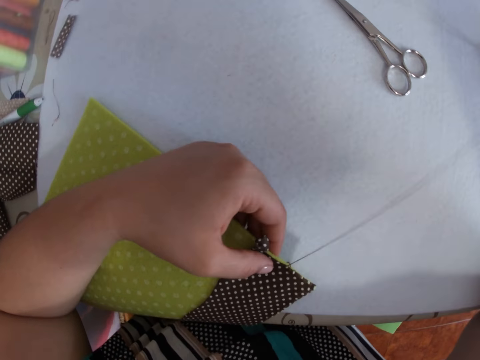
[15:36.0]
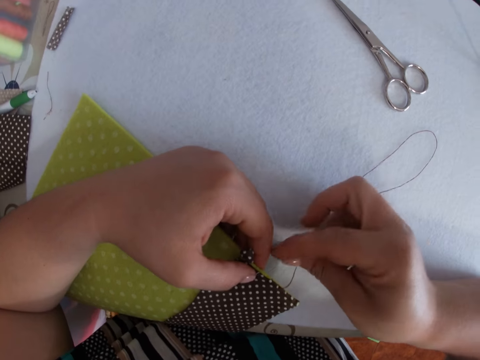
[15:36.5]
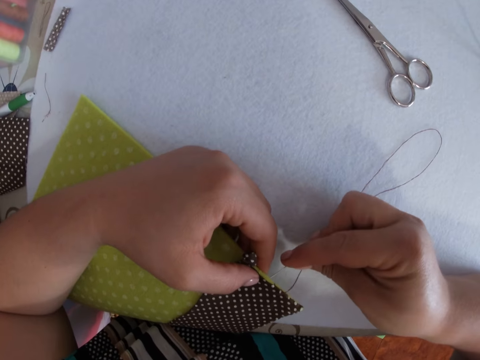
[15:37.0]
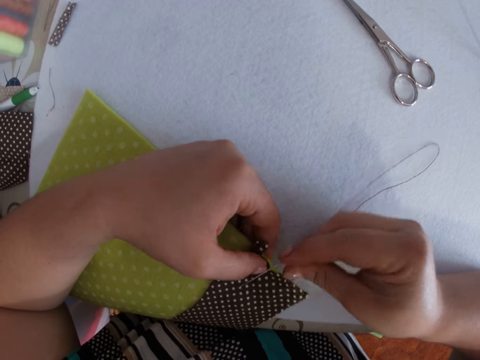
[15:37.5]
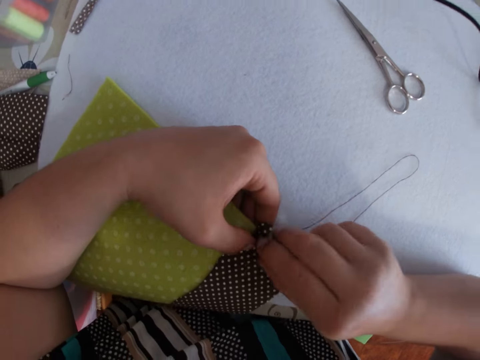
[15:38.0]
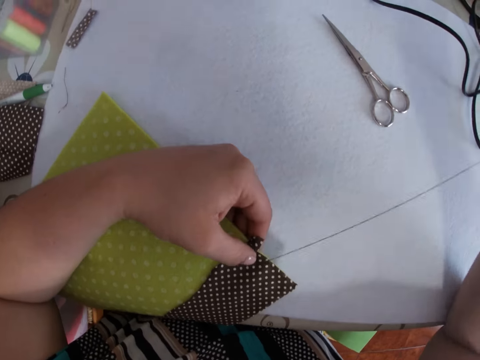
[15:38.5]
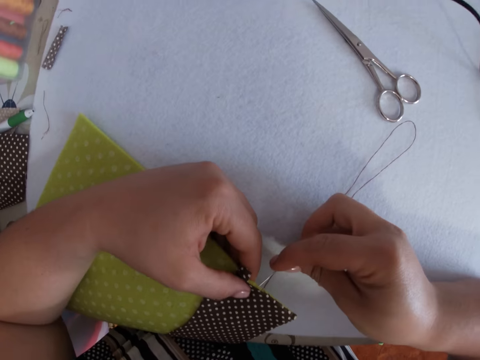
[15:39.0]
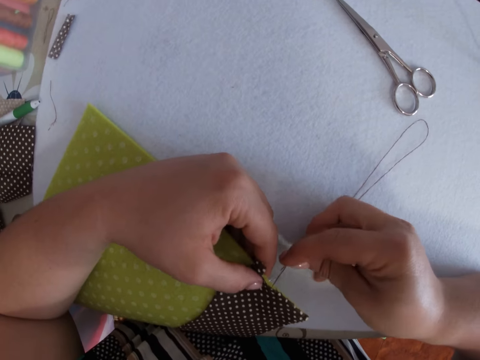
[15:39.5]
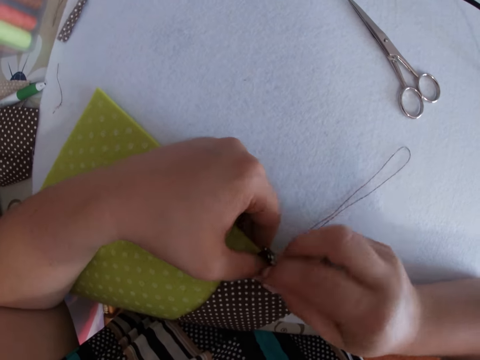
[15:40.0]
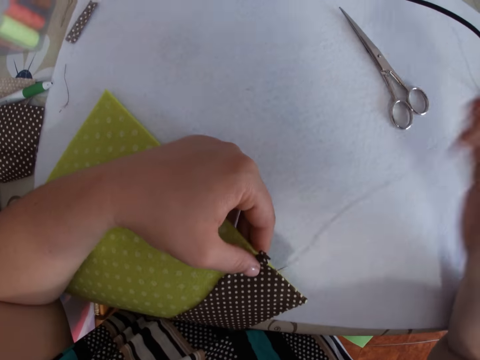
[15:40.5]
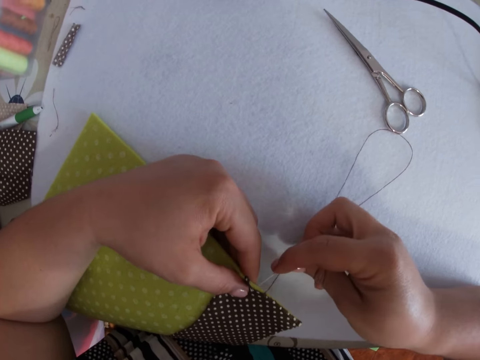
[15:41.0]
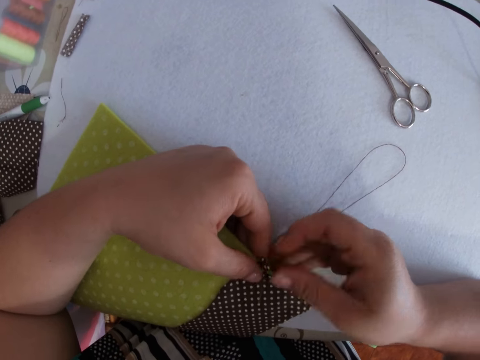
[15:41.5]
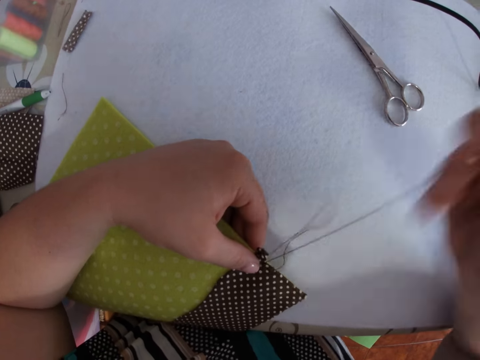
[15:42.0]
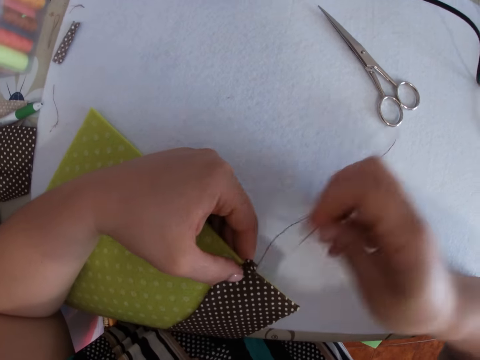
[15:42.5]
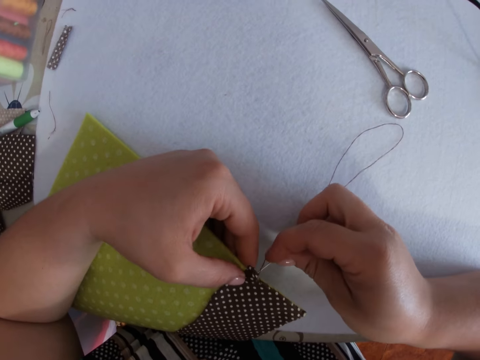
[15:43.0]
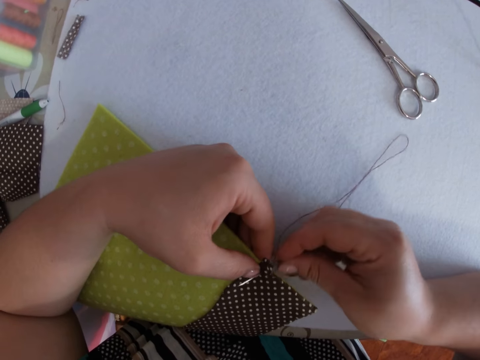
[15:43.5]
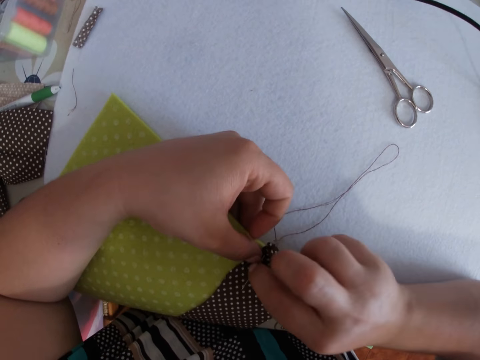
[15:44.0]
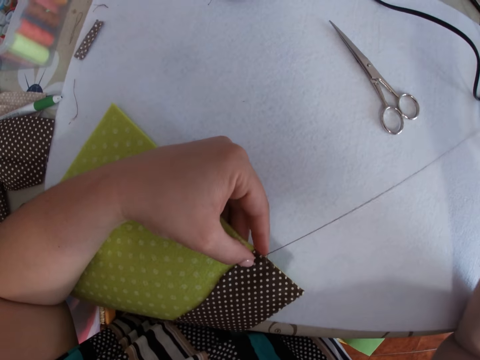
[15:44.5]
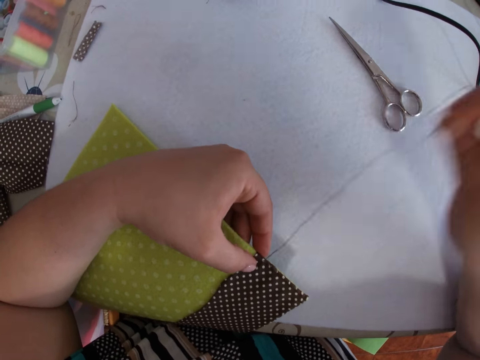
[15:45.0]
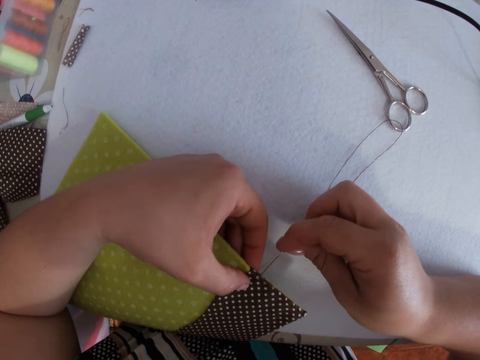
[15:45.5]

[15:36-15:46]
The camera wearer pierces a cloth with a needle and pulls thread. They pierce the cloth with the needle and pull the thread. They pierce the cloth with the needle and pull the thread. They pierce the cloth with the needle and pull the thread. They pierce the cloth with the needle and pull the thread.

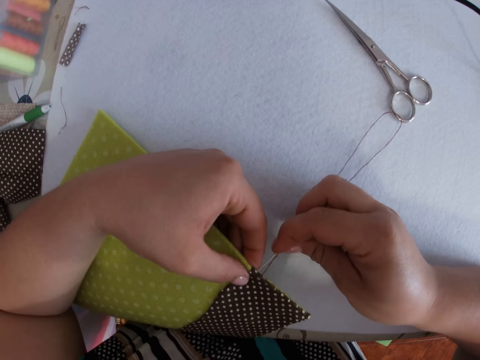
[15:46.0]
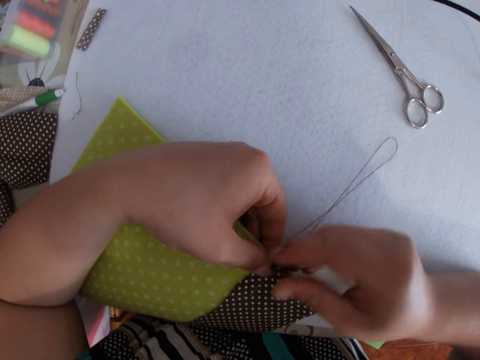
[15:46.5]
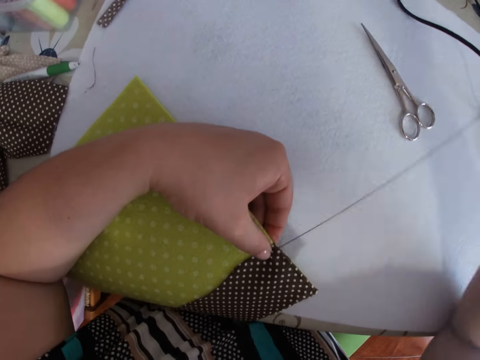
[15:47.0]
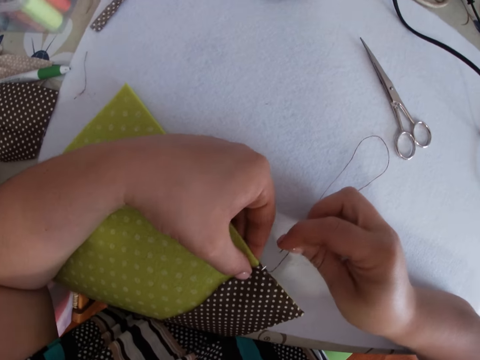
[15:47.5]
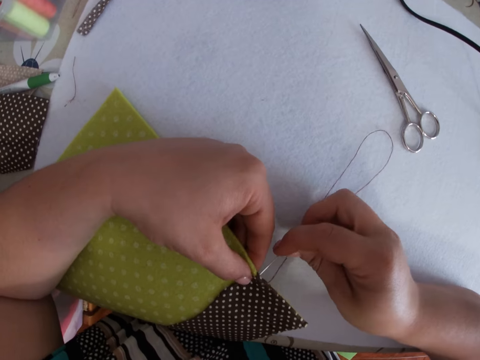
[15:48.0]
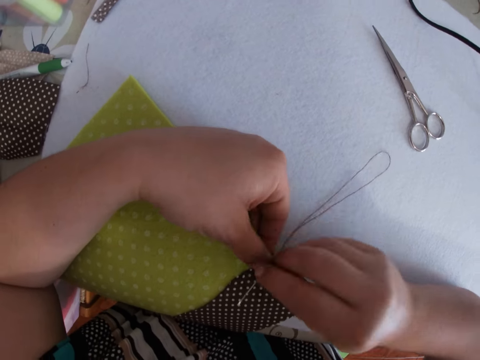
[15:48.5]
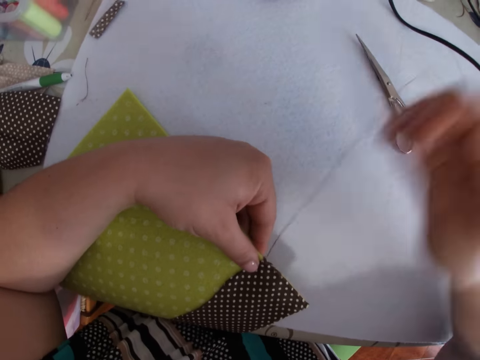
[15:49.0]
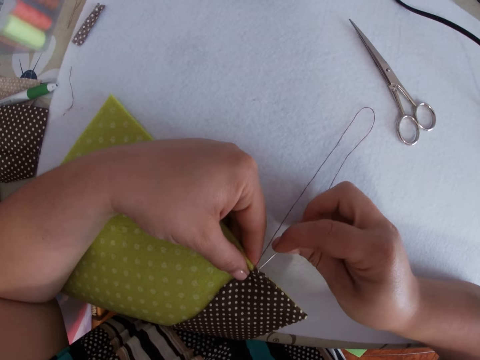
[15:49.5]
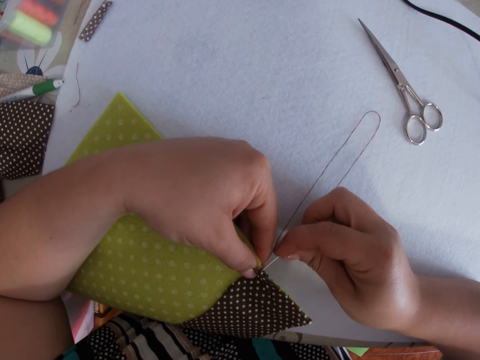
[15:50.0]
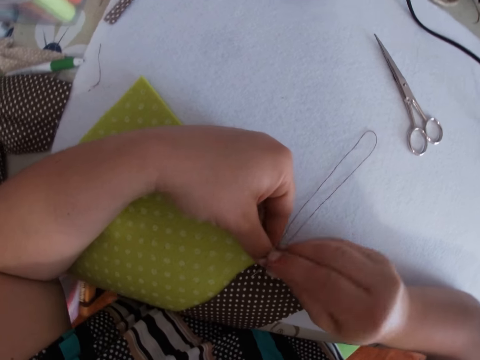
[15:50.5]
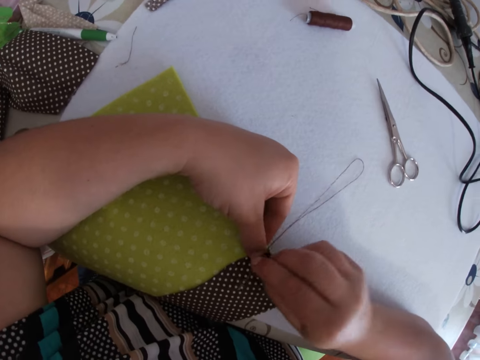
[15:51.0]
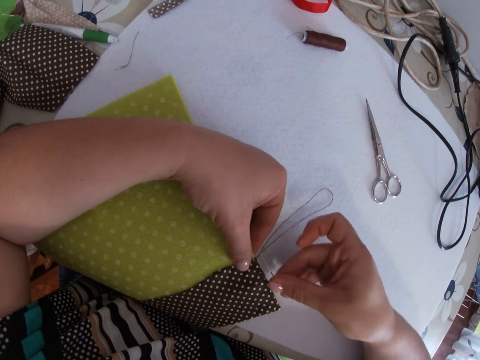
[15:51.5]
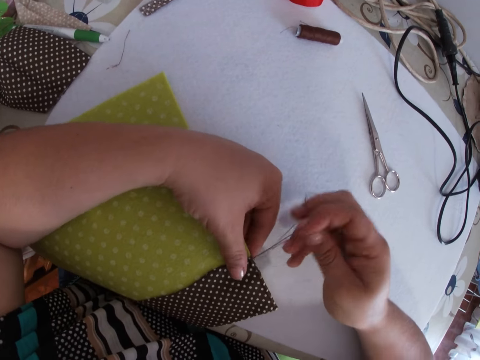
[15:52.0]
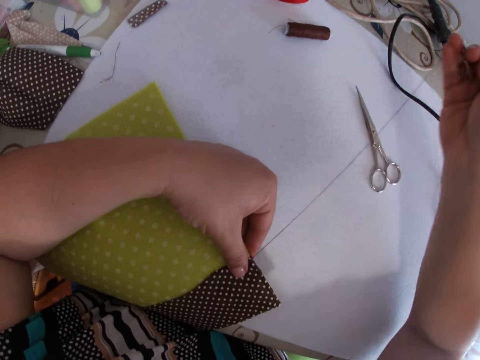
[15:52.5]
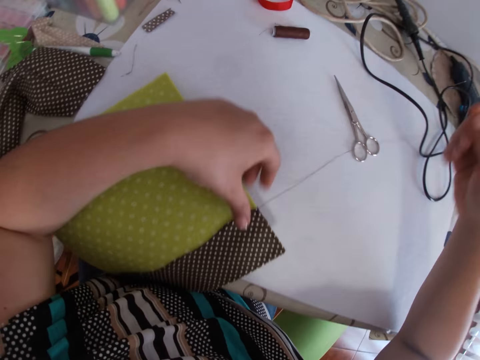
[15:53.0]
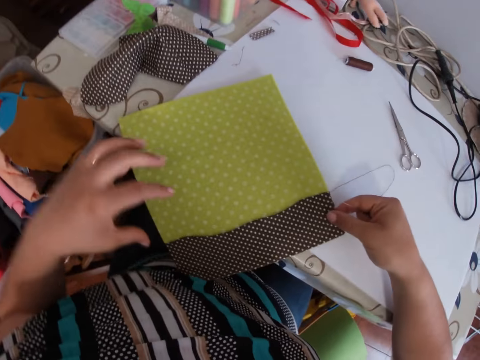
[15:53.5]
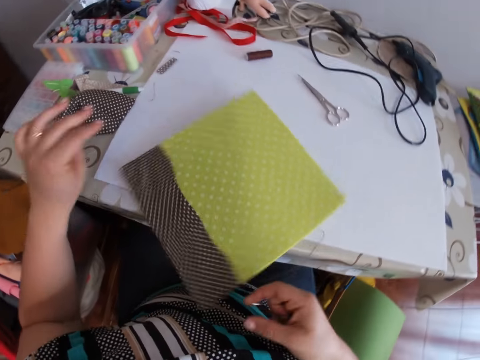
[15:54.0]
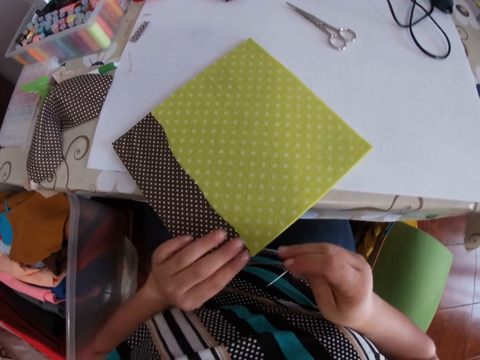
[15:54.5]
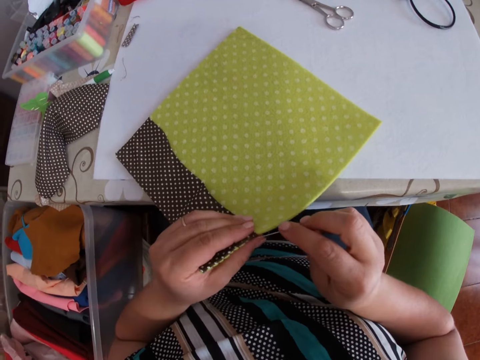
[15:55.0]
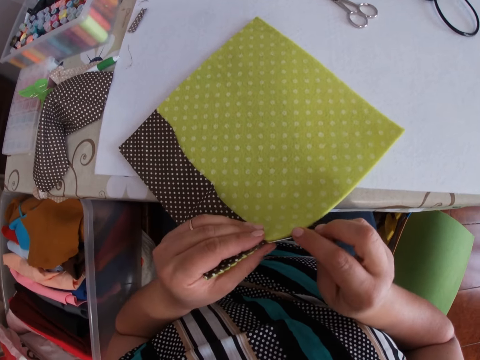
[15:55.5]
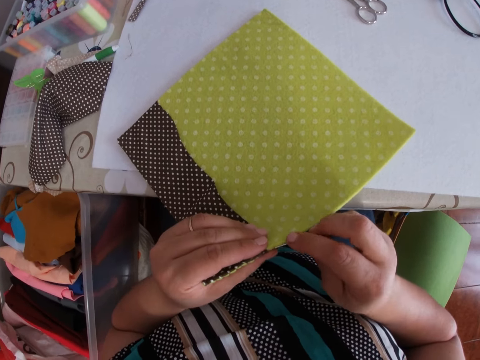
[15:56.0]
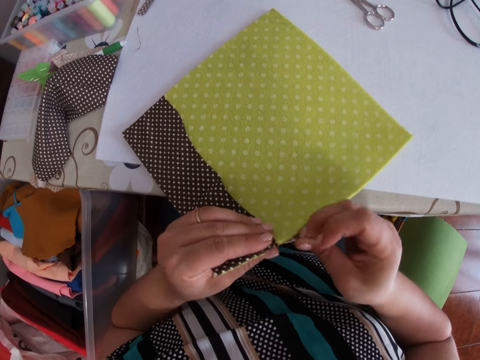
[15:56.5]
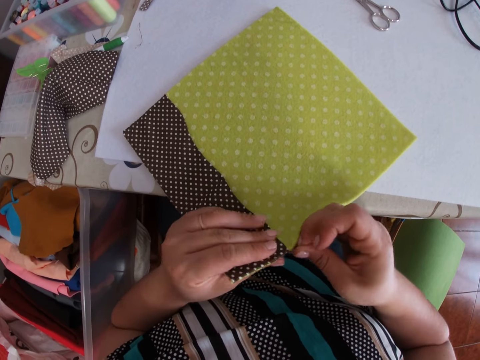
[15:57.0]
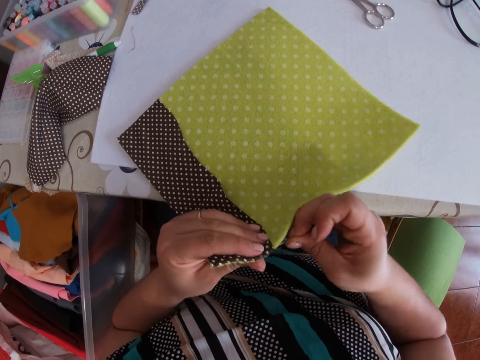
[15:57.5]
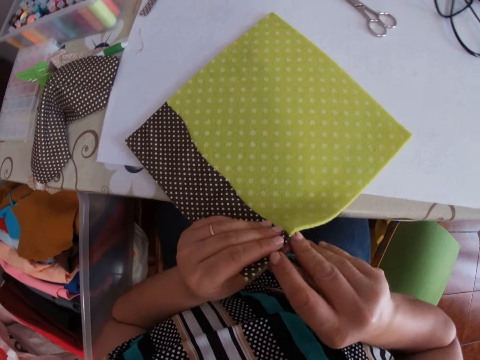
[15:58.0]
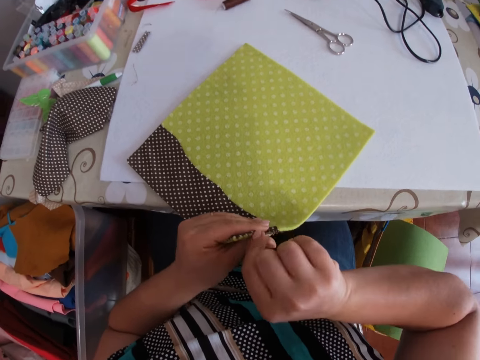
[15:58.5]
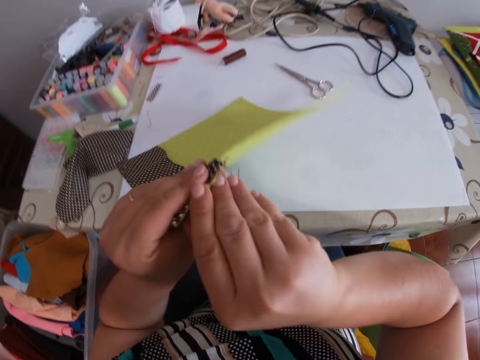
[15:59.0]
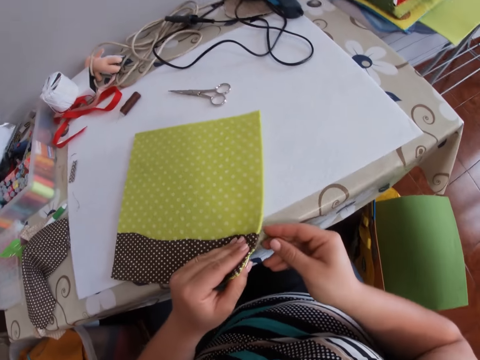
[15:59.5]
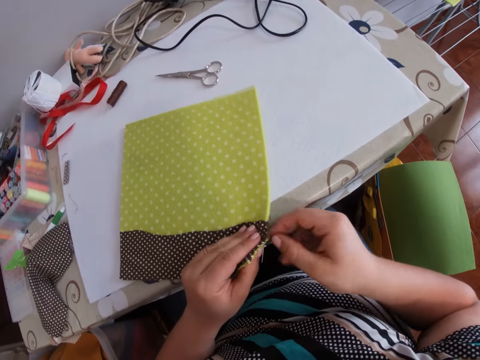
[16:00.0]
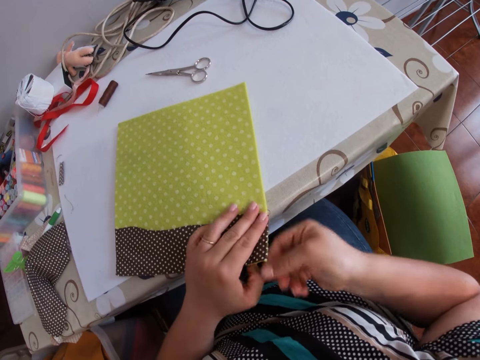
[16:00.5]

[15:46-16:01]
The camera wearer pierces a cloth with a needle. They pull the thread. They pierce the cloth with the needle. They pull the thread. They pierce the cloth with the needle. They pull the thread. They adjust the cloth with the left hand. They turn the cloth. They sew the piece of cloth with the needle and thread with both hands. They pierce the cloth with the needle.

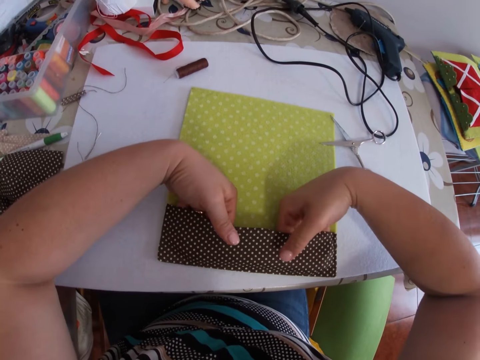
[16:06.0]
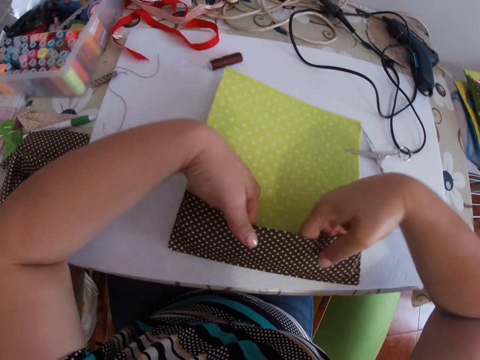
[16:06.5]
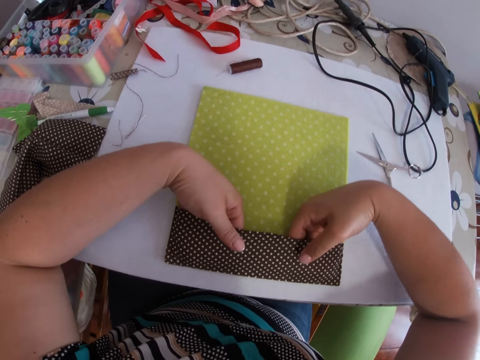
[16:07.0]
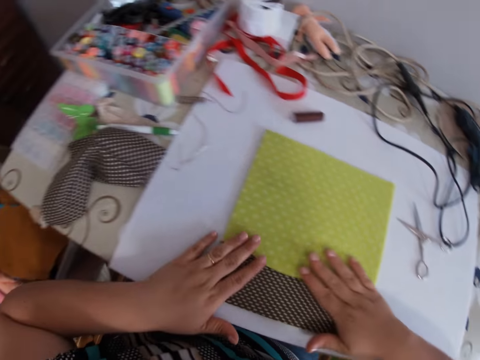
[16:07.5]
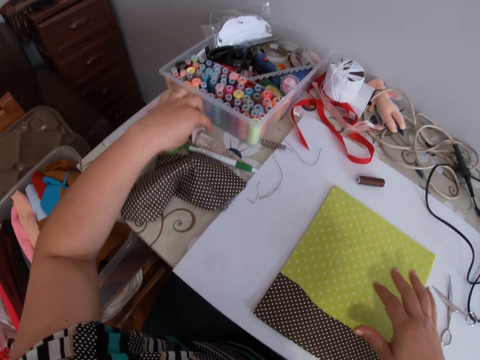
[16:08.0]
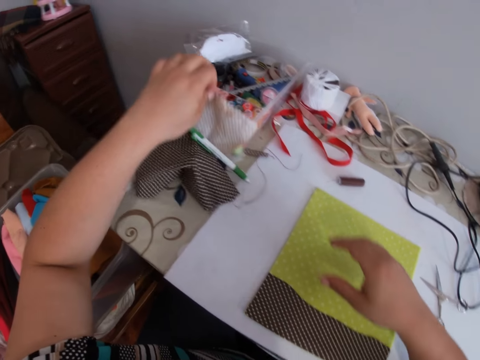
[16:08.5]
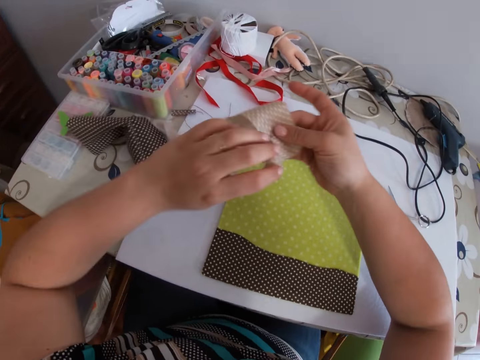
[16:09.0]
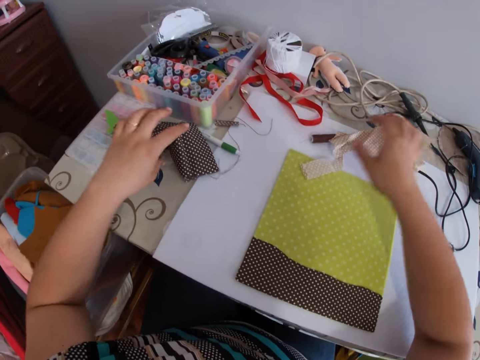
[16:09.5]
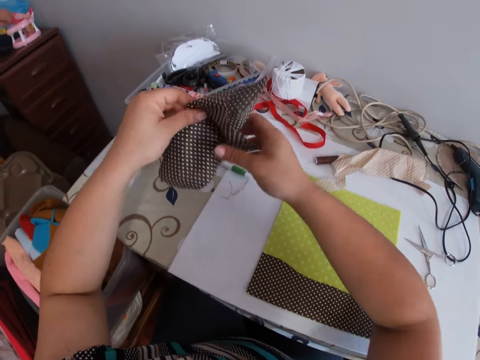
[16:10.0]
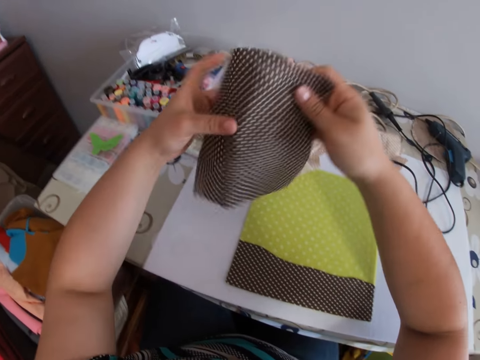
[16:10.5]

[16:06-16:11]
The camera wearer presses the cloth. They pick another piece of cloth or material with the left hand. They put the material on the table. They pick another piece of cloth with the left hand.
